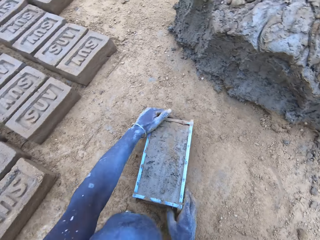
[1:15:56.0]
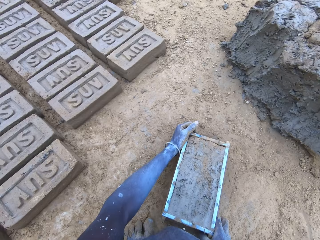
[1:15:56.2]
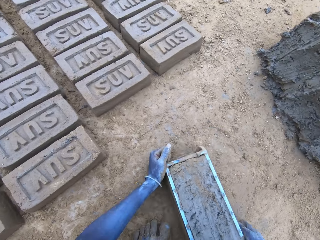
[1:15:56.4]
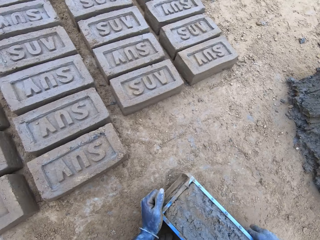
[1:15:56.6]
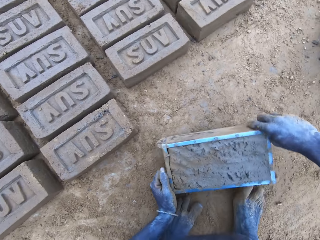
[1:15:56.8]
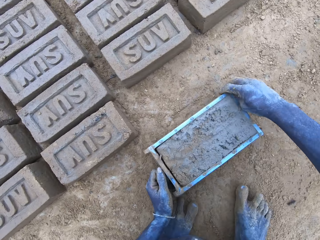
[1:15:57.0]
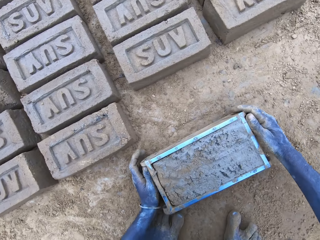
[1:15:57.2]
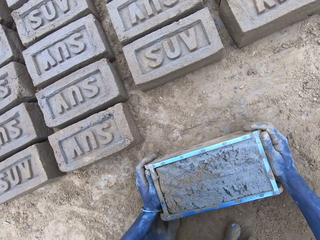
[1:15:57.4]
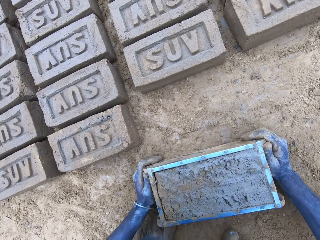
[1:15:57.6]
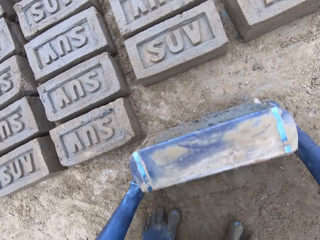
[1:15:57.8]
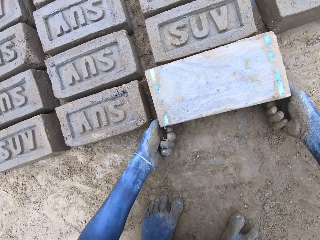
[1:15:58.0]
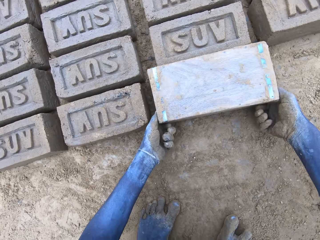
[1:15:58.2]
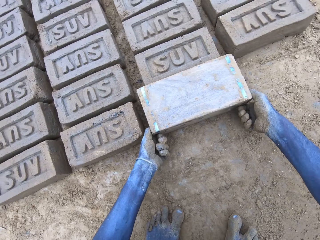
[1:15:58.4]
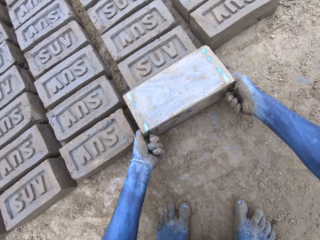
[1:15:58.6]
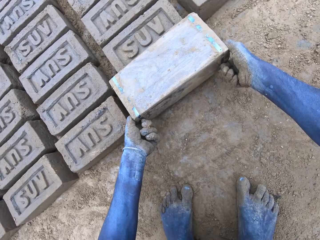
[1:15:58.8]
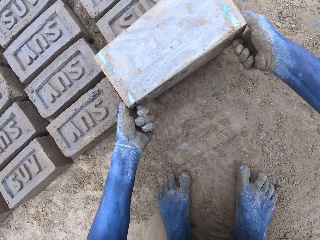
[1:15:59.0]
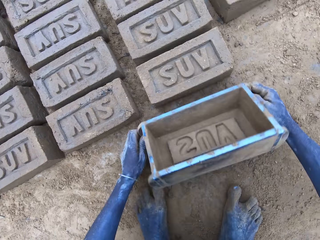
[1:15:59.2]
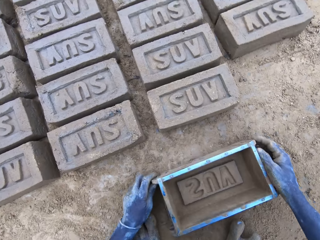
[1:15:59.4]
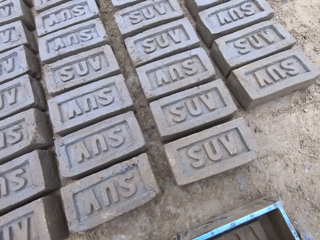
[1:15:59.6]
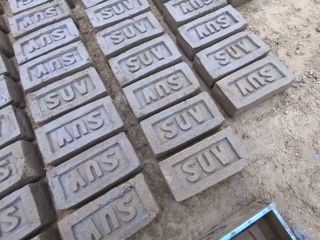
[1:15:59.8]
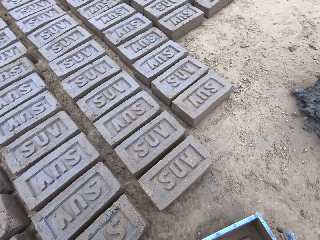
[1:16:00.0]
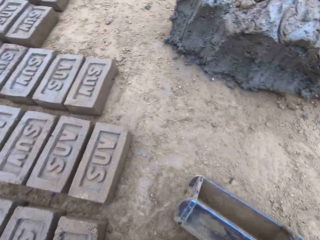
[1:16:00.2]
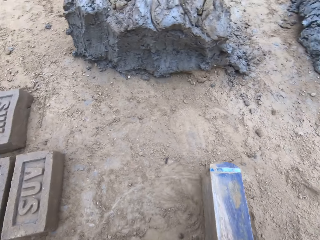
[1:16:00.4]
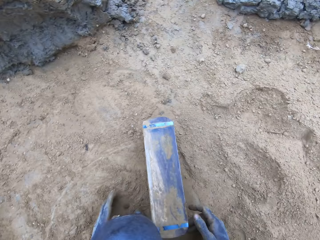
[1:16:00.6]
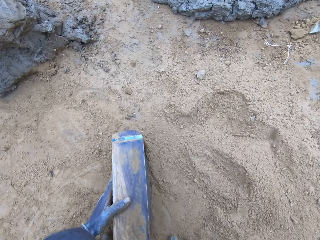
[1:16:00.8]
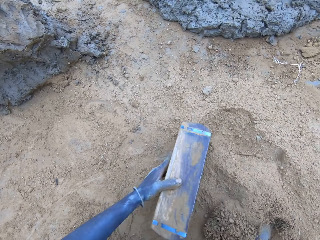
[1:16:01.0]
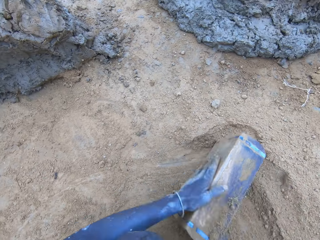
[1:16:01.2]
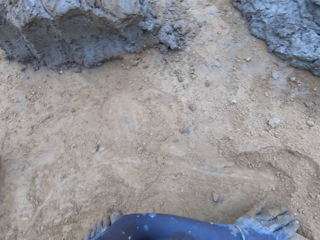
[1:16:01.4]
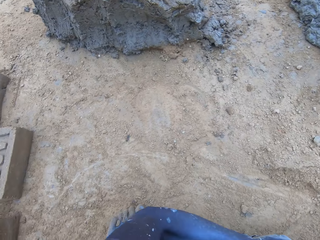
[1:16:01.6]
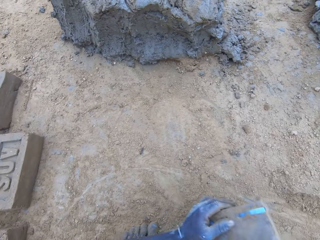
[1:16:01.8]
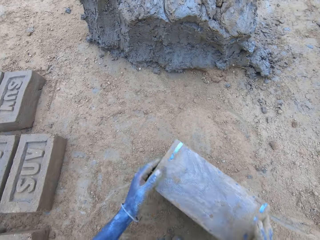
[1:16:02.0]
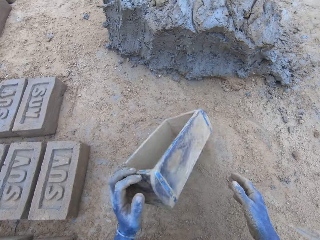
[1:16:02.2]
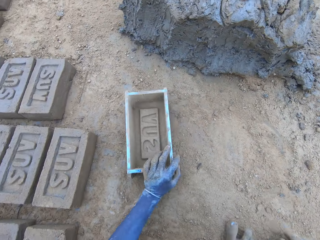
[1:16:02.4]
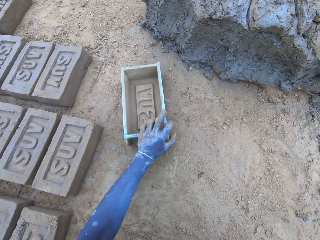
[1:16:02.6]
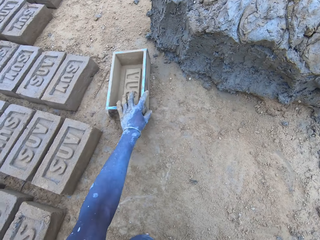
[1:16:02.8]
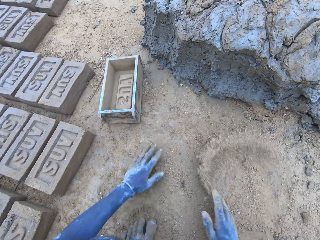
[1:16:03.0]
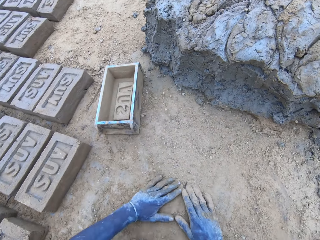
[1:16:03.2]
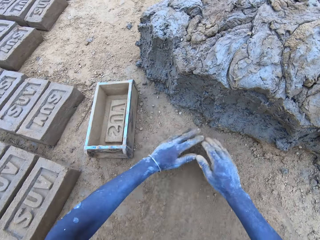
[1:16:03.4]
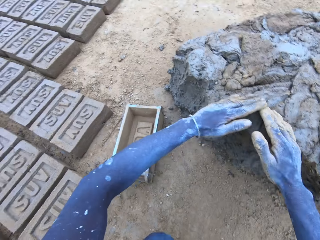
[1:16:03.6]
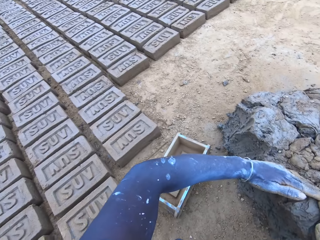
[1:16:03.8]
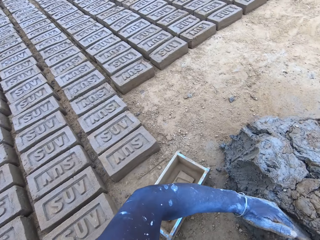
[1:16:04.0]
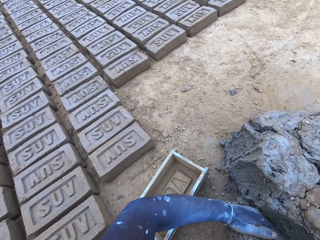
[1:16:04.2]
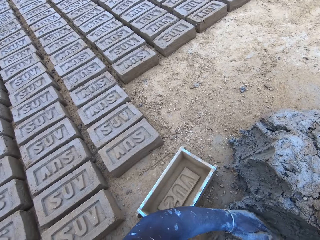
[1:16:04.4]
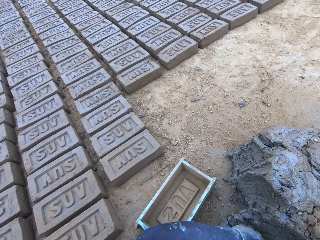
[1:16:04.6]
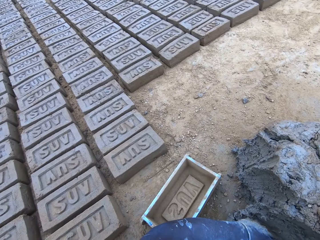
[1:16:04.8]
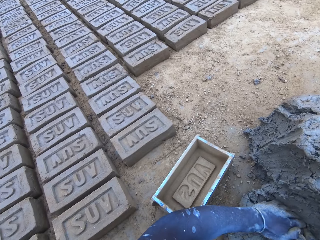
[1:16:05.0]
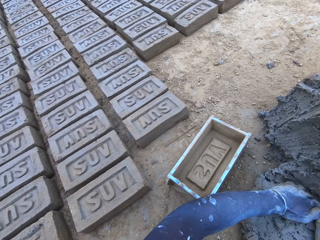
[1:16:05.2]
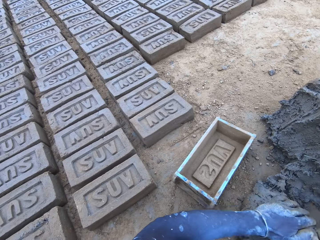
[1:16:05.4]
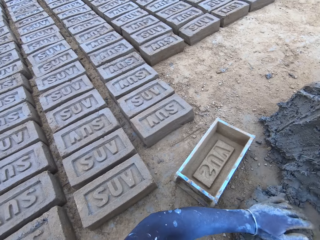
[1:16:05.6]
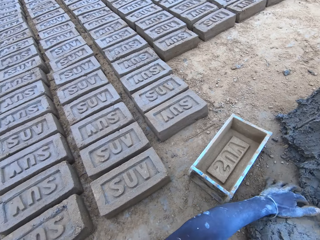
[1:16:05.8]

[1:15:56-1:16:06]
The camera wearer hits the mold box on the ground. They put the brick on the ground. They turn the mold box upside down. They remove the mold box from the brick. They put the mold box on the ground. They drag the mold box on the ground. They sprinkle sand into the mold box. They put the mold box on the ground. They spread the sand with the hands. They cut the mud. They scrape the mud.

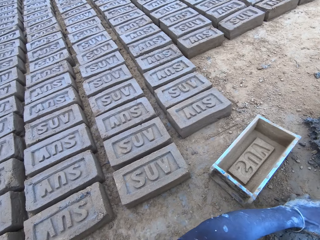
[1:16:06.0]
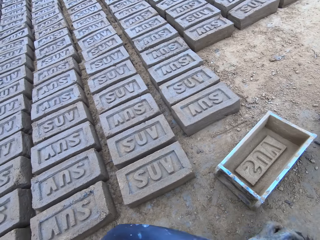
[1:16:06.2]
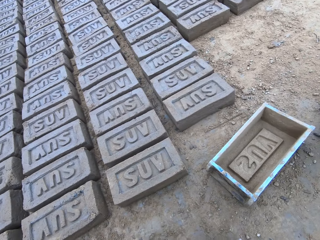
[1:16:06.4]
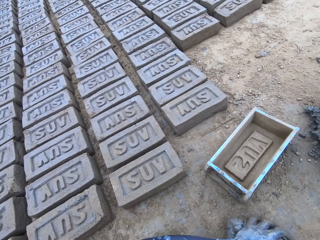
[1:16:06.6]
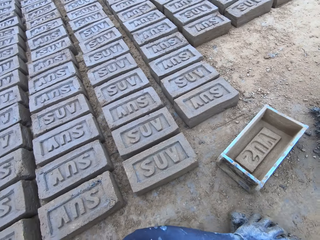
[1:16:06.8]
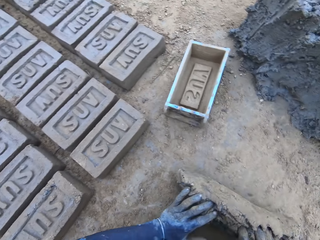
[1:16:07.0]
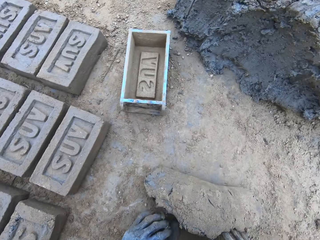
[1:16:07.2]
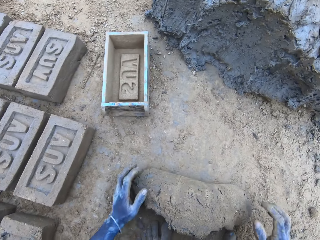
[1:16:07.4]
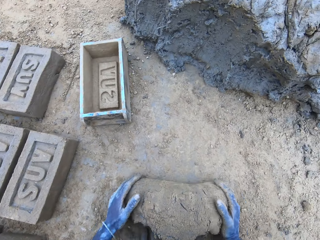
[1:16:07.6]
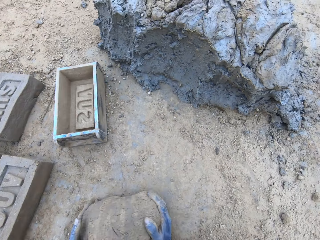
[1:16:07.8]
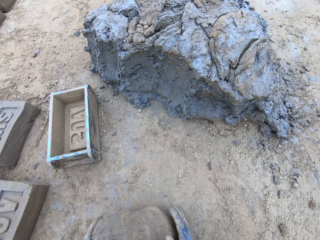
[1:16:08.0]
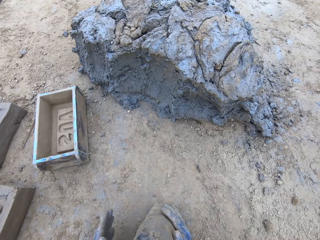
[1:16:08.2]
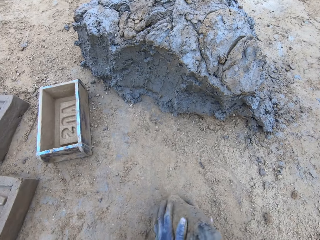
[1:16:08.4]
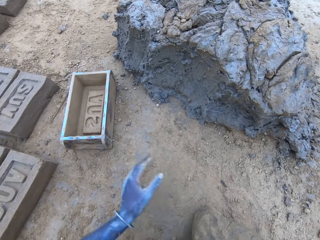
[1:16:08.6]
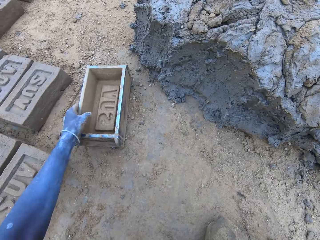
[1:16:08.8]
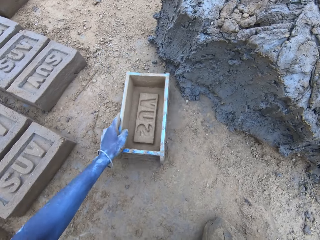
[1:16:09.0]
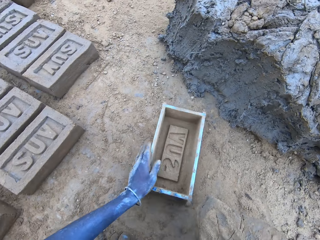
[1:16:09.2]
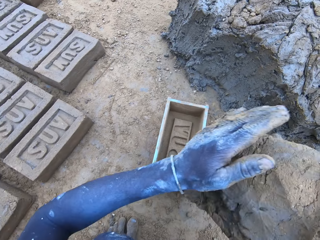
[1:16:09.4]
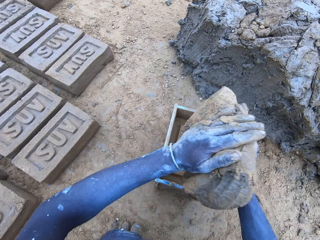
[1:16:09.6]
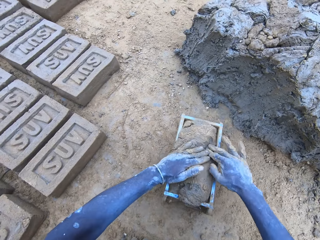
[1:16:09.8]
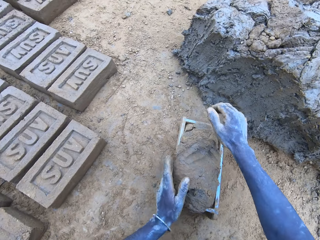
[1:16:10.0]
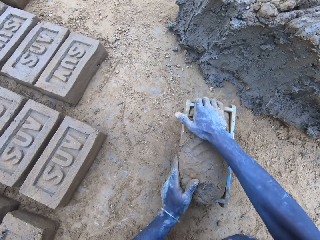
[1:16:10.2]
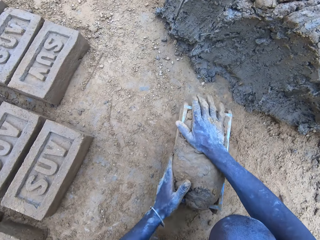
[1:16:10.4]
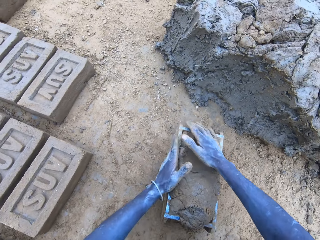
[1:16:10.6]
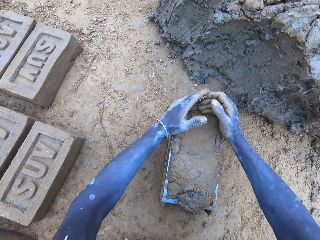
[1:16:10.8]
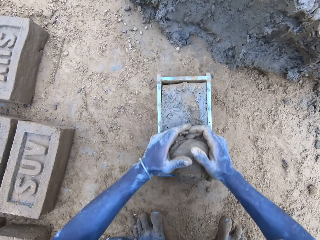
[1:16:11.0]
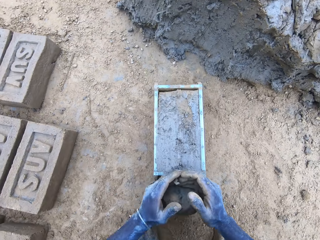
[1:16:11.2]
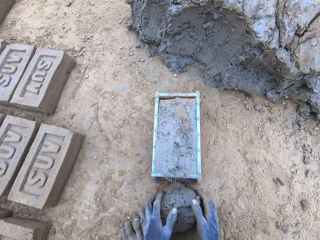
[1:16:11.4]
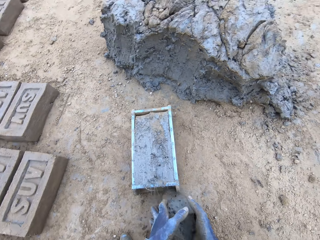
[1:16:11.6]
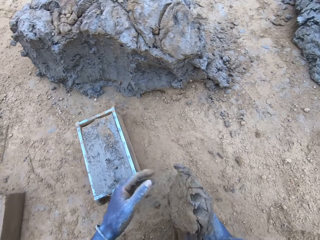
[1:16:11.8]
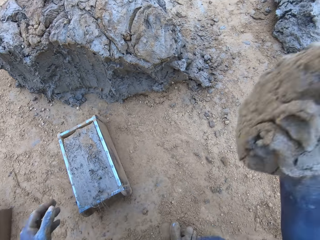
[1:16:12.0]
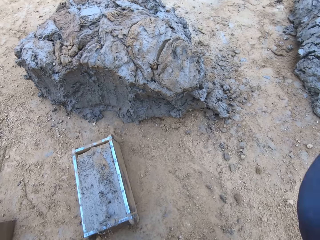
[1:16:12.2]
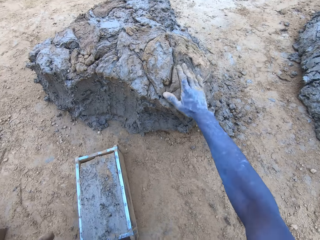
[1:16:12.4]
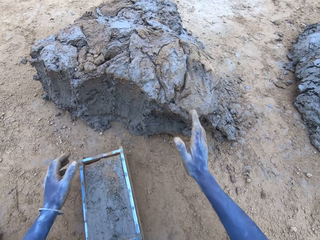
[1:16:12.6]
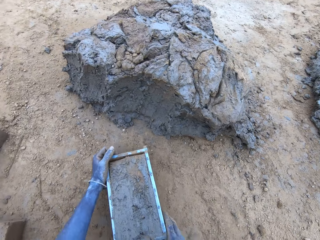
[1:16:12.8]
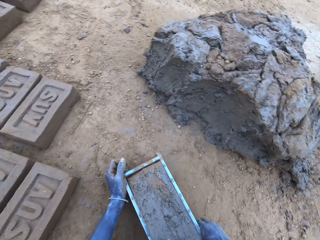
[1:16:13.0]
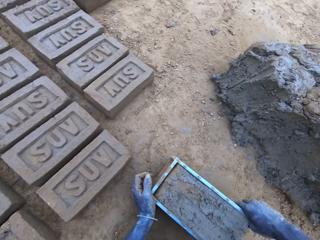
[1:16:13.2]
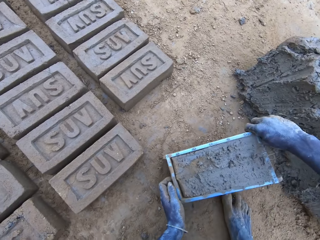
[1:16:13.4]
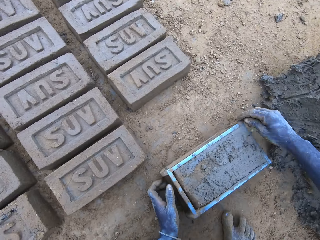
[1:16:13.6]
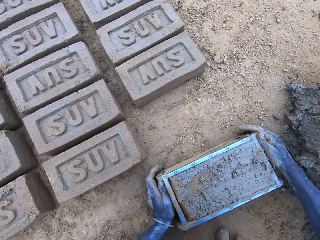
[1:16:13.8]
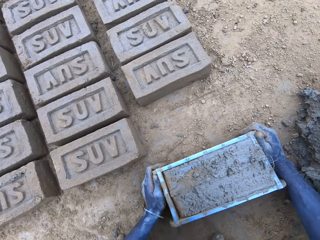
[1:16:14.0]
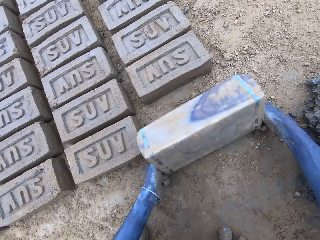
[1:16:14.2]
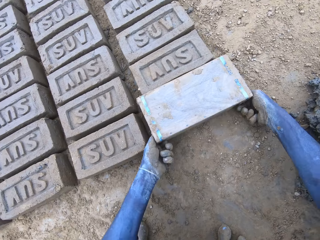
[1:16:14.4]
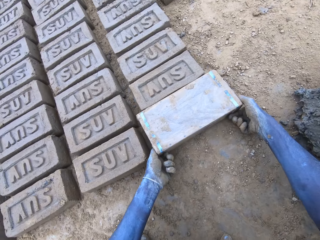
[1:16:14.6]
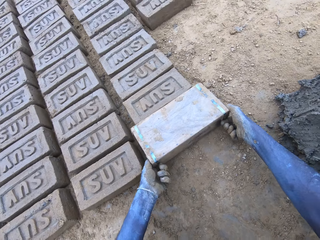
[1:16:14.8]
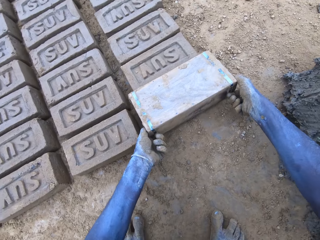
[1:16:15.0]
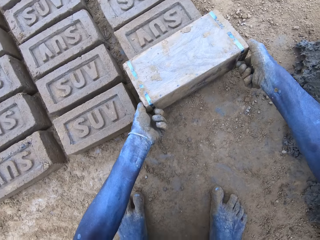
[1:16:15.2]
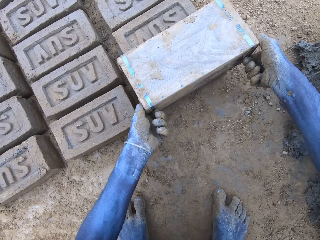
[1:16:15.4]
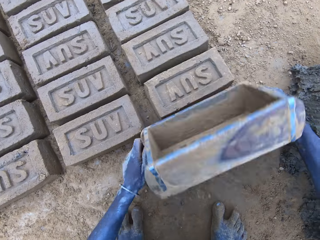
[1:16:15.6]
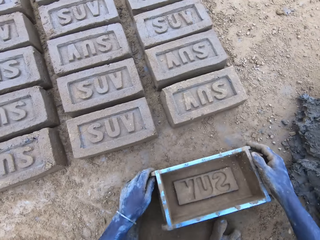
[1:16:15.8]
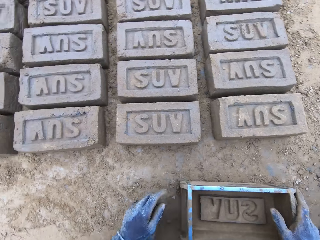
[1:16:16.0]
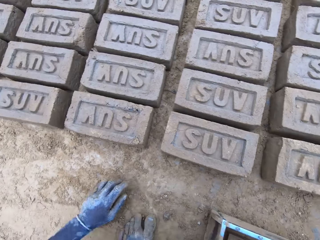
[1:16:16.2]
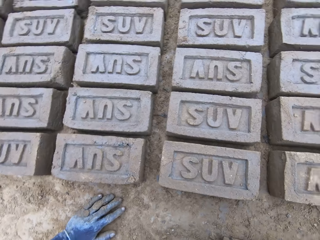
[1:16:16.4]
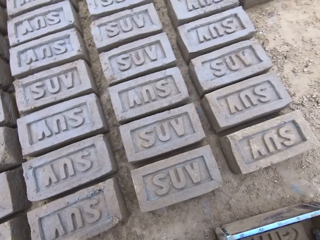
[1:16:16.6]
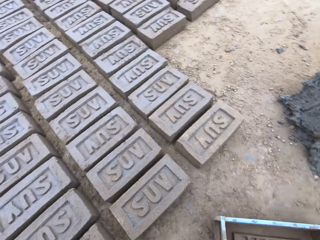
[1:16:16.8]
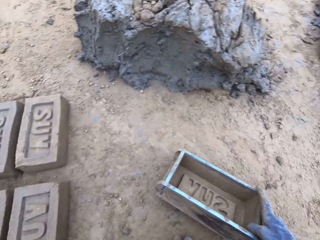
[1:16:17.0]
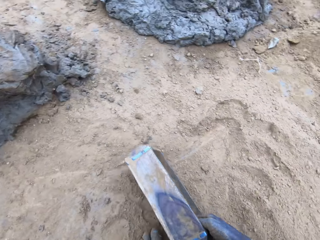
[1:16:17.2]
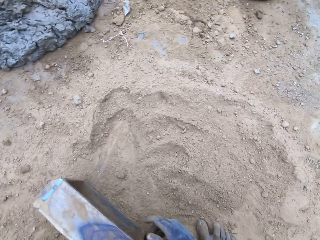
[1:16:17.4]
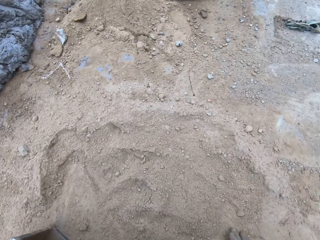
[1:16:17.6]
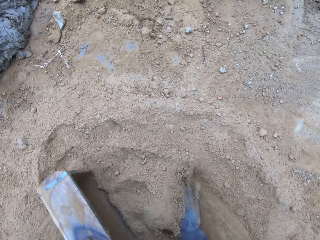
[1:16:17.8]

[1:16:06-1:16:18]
The camera wearer rolls the mud on the sand. They mold the mud. They pull the mold box. They put the mud in the mold box. They press the mud in the mold box. They reduce the mud and drop it. They scrape the surplus mud from the mold box. They stick the mud to the mud. They drag the mold box on the ground. They put the brick on the ground. They turn the mold box upside down. They remove the mold box from the brick. They put the mold box on the ground. They drag the mold box on the ground.
